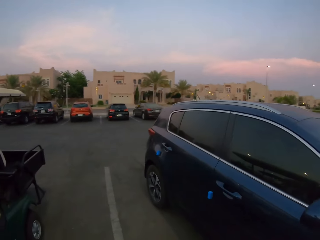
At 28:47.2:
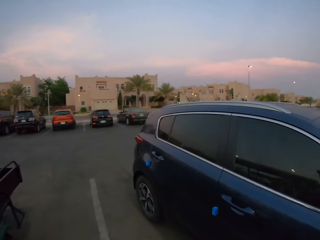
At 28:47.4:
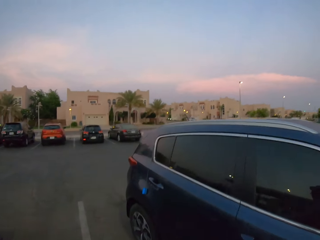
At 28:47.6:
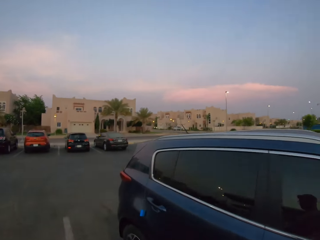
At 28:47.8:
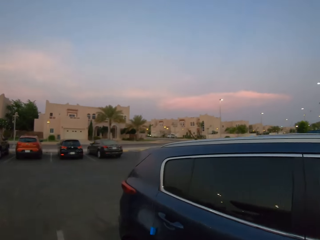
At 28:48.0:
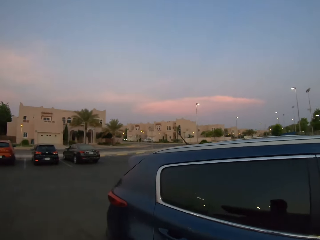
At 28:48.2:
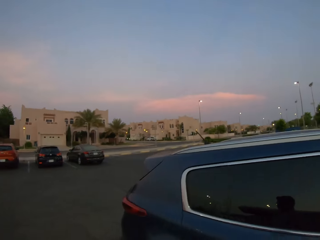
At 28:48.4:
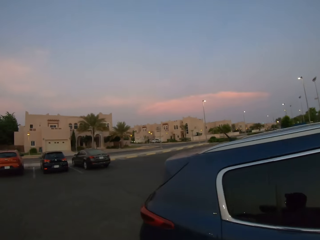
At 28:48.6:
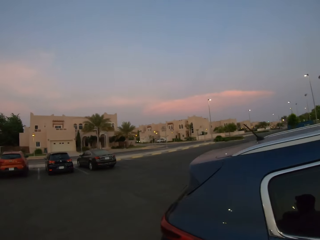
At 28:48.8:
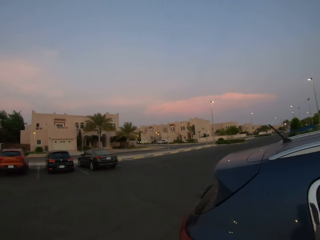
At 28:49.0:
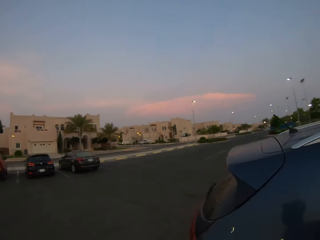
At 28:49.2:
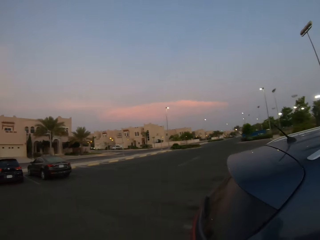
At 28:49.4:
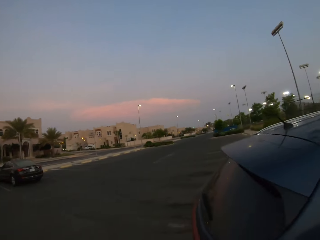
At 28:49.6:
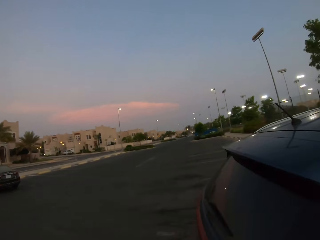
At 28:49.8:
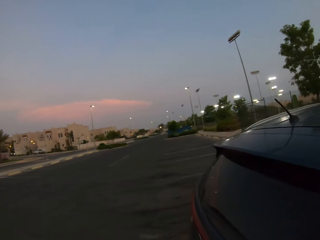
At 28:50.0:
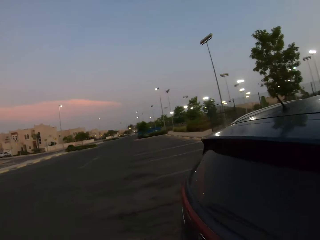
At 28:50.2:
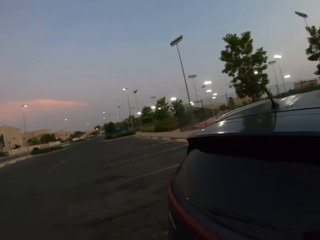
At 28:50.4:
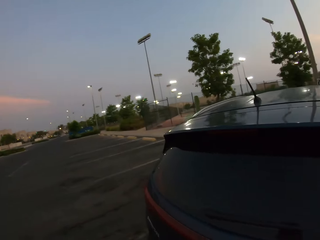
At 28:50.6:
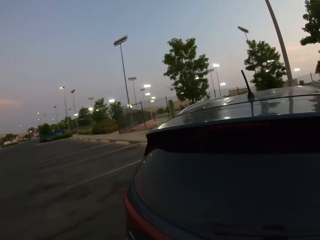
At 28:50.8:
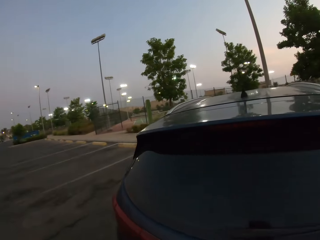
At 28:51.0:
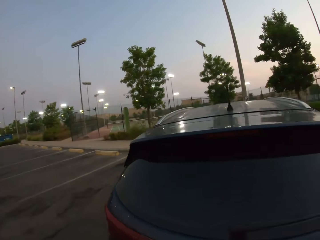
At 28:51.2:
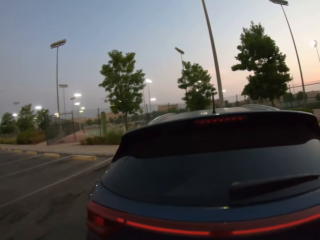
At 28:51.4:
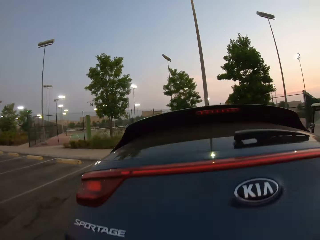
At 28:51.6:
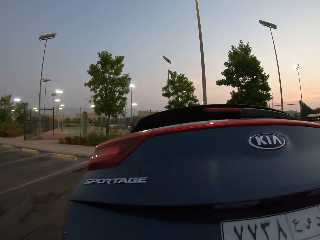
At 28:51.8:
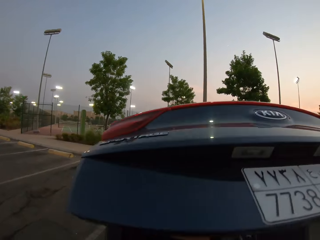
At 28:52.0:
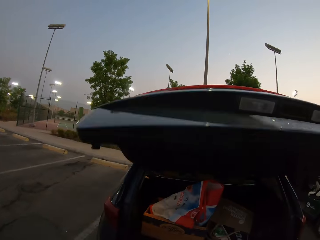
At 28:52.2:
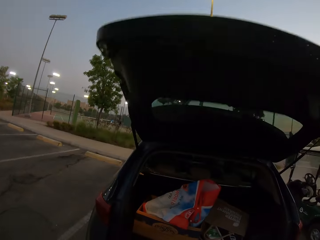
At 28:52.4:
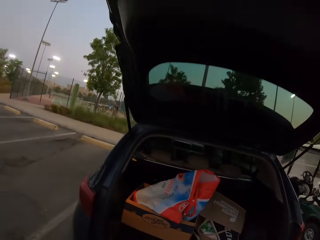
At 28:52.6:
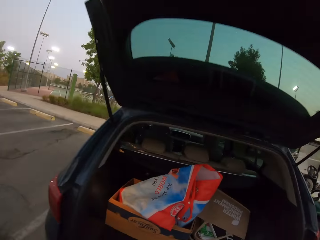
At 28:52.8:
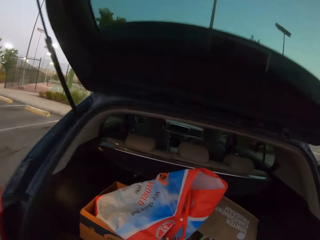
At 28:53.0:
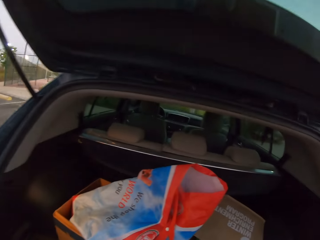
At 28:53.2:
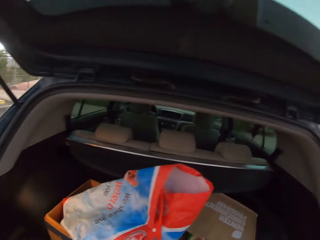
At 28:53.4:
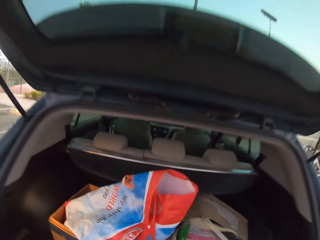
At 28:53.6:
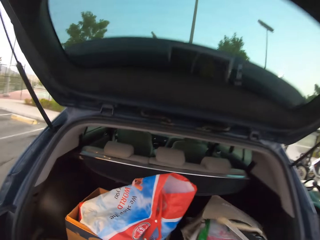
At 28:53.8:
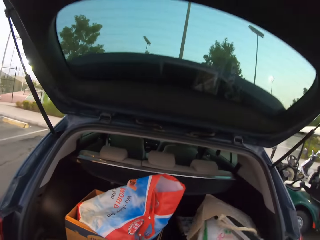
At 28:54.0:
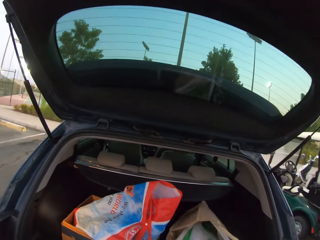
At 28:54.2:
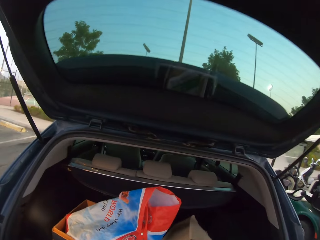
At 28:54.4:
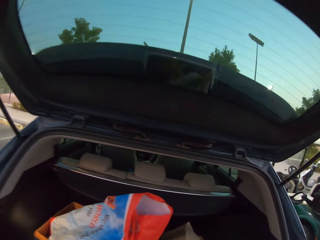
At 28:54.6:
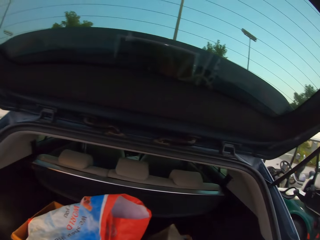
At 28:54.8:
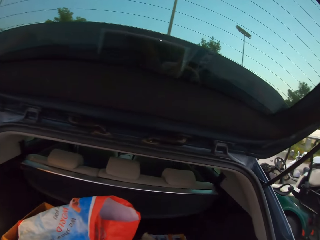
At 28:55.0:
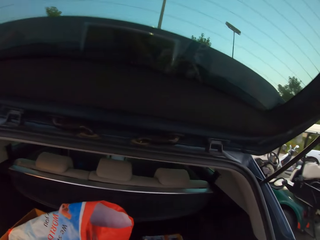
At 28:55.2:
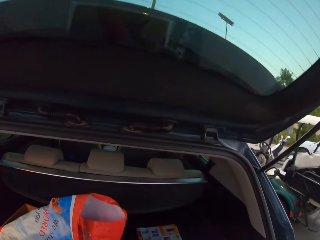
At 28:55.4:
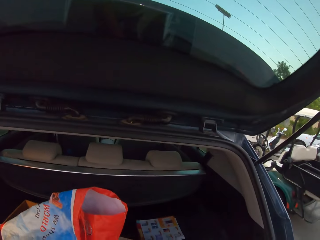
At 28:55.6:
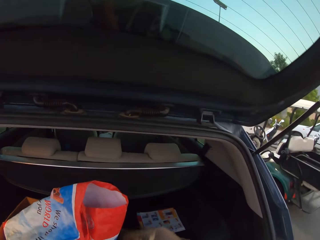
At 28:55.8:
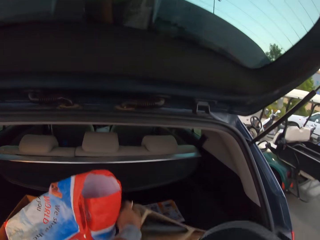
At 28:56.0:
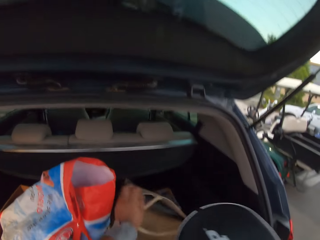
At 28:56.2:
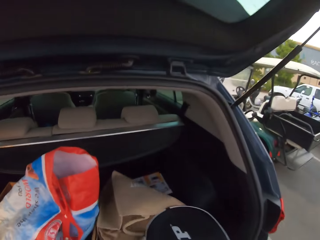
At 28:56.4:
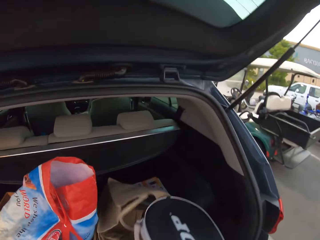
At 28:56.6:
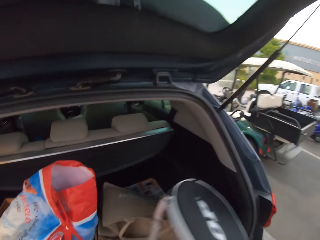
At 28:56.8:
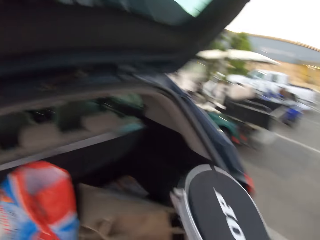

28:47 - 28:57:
The camera wearer opens the car boot. They pick up the shopping bag in the boot.

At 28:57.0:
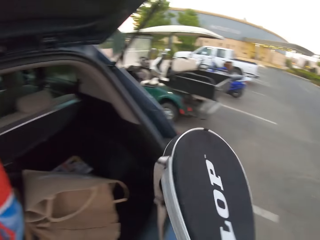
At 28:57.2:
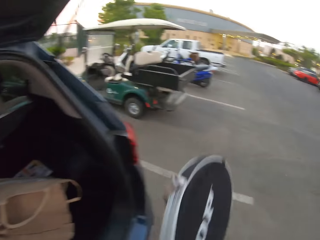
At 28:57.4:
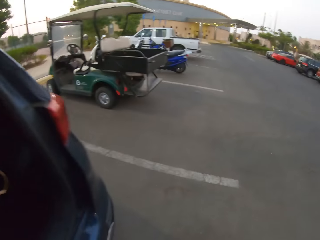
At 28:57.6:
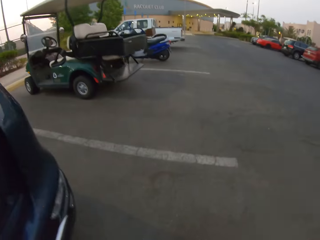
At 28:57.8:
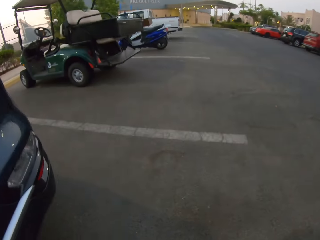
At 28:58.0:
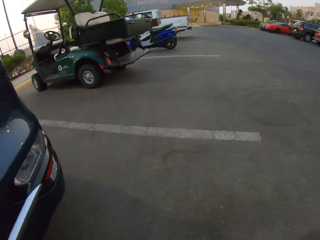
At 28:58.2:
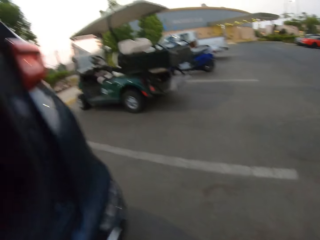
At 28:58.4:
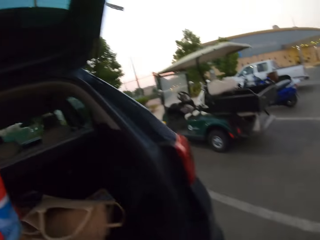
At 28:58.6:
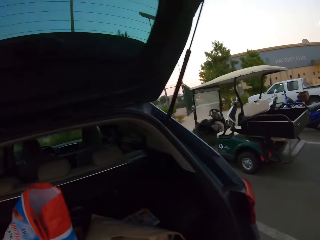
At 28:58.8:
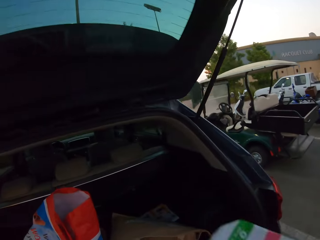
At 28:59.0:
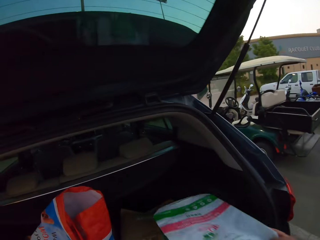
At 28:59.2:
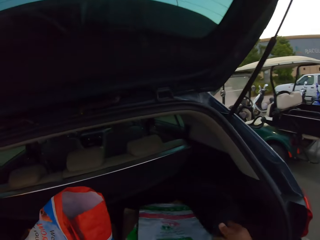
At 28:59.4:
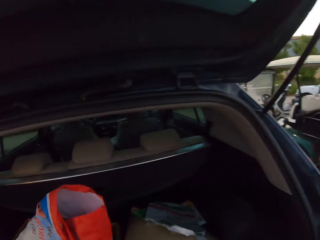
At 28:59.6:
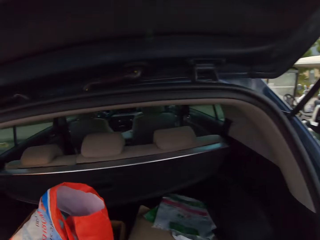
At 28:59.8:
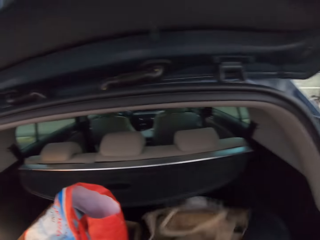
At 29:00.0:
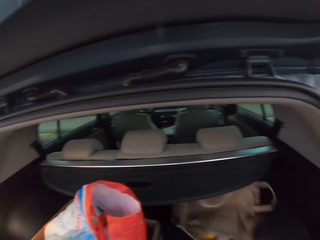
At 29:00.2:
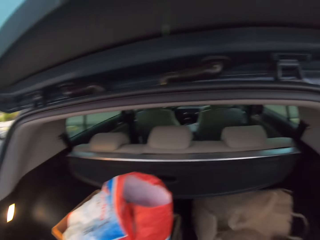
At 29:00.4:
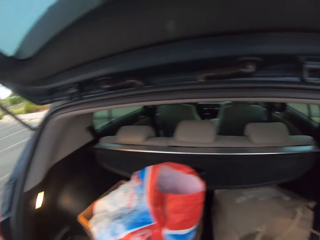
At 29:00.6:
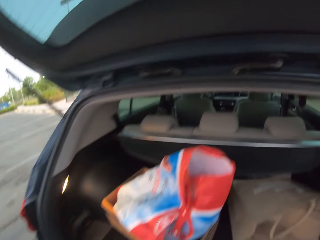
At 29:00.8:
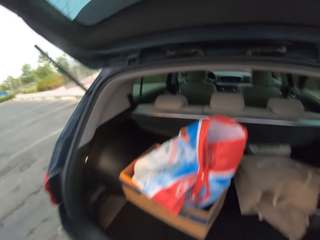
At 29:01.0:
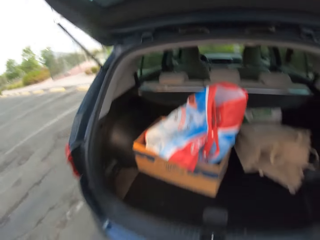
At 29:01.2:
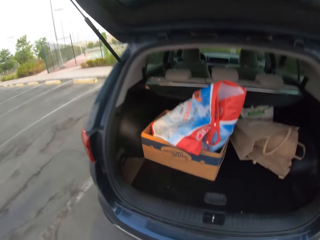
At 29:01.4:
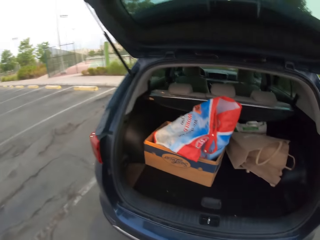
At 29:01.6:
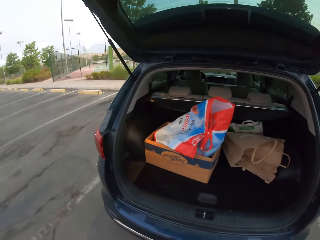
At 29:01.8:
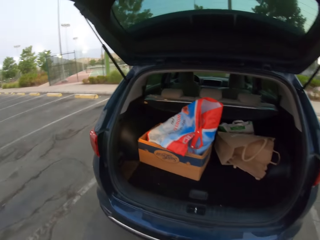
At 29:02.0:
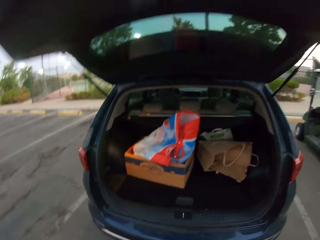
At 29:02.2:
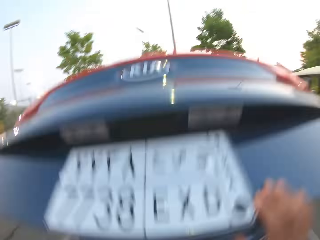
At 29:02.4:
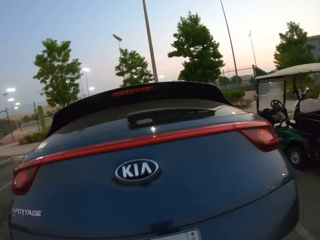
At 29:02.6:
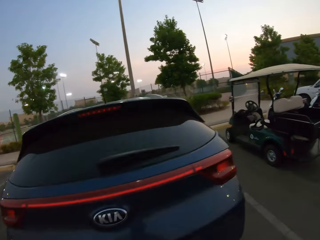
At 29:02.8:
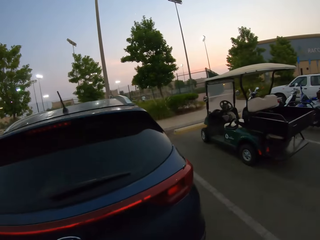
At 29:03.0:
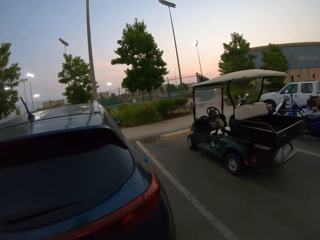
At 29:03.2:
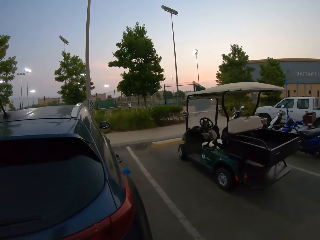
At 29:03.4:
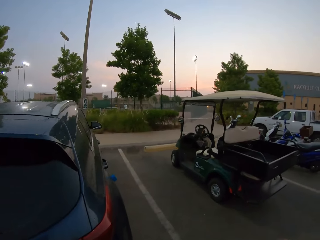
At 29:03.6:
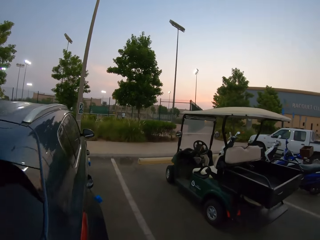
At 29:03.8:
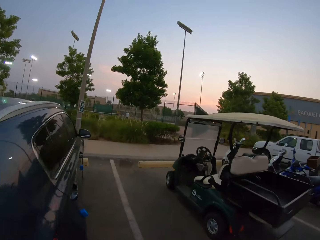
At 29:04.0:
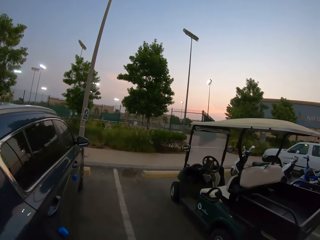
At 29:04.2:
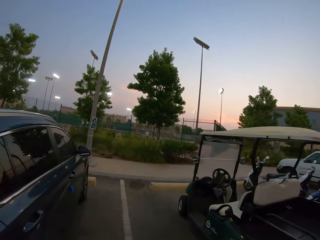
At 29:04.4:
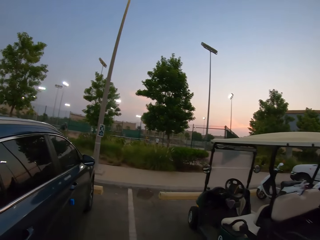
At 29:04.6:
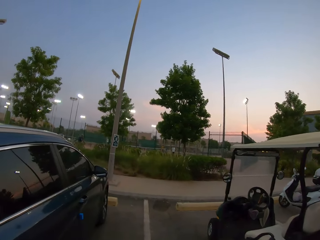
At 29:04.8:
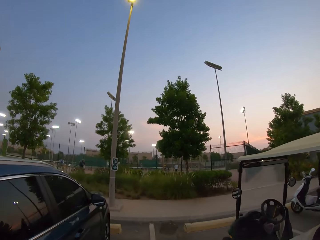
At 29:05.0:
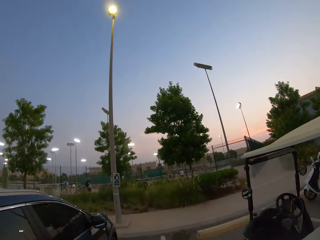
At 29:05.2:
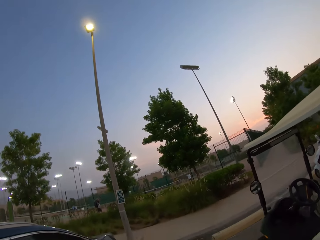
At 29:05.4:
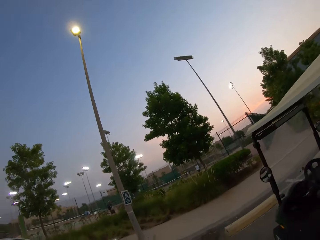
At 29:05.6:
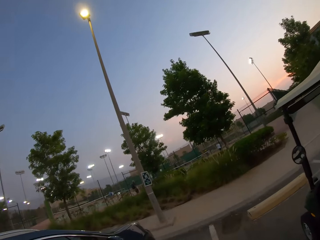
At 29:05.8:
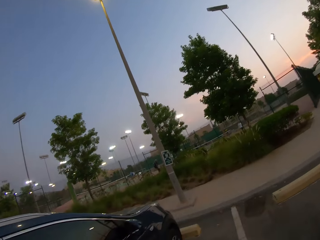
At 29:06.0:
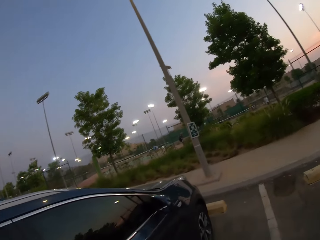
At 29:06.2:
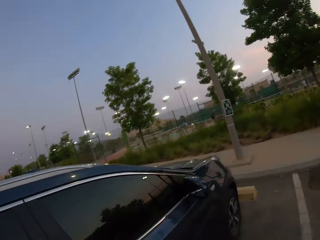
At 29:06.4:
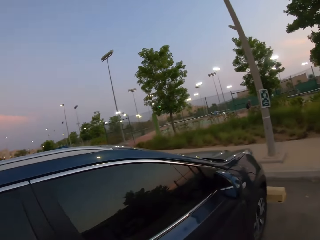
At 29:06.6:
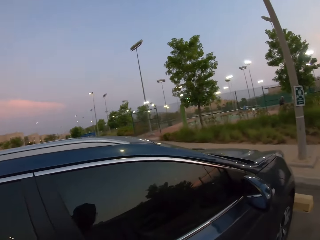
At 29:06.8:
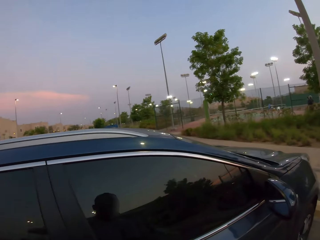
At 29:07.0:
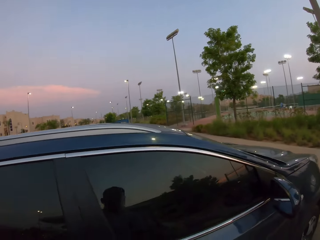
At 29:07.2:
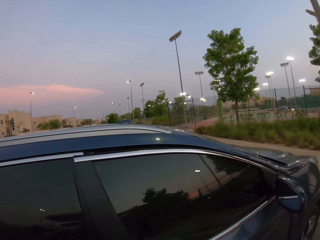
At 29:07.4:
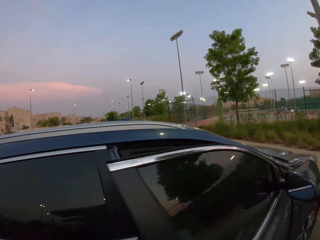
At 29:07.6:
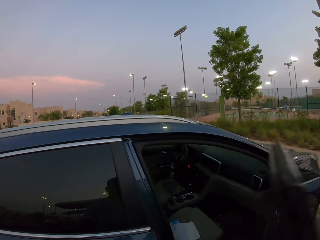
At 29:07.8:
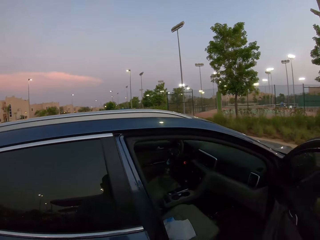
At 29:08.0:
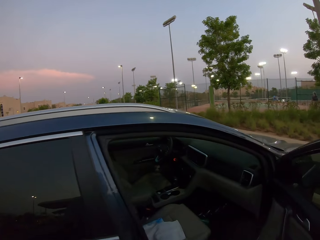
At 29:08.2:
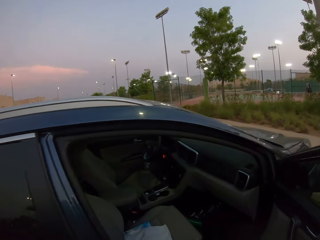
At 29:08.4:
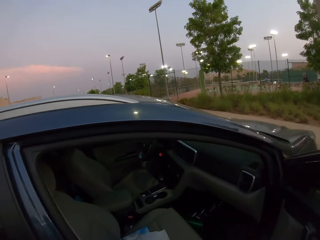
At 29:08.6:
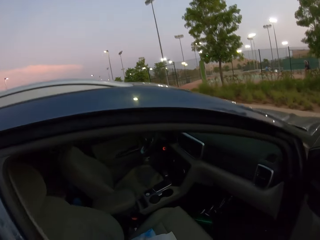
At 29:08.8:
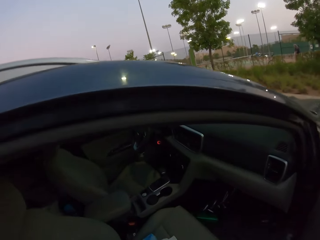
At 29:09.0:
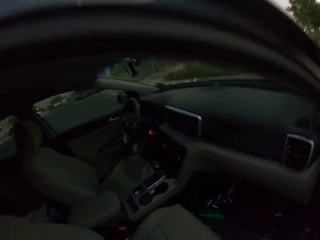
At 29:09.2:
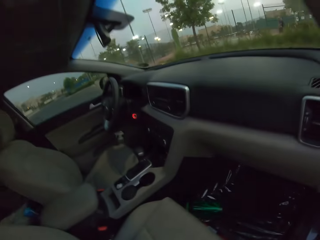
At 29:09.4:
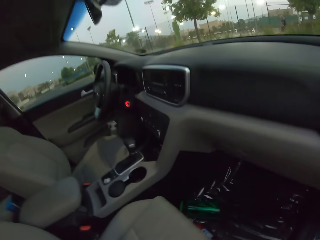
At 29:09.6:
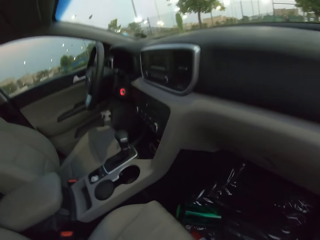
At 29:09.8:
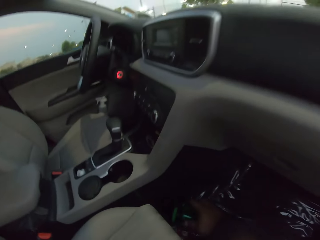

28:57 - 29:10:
The camera wearer picks up a tennis racket. They put something in the boot. They close the boot. They walk towards the front seat of the car. They open the front door of the car.
